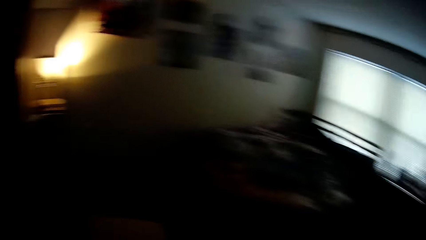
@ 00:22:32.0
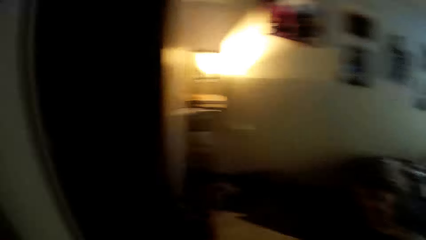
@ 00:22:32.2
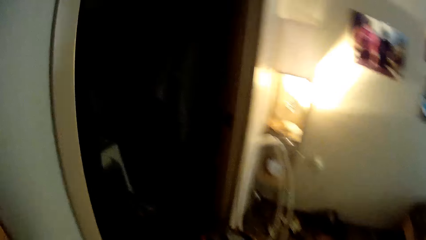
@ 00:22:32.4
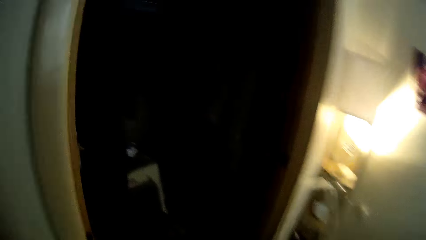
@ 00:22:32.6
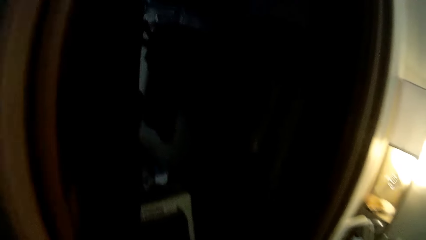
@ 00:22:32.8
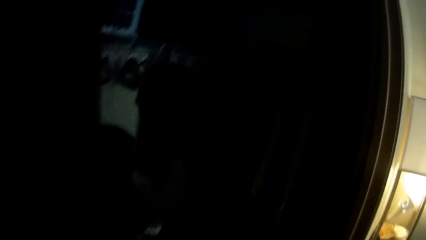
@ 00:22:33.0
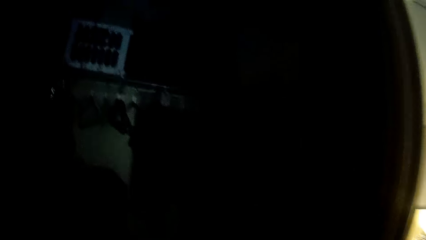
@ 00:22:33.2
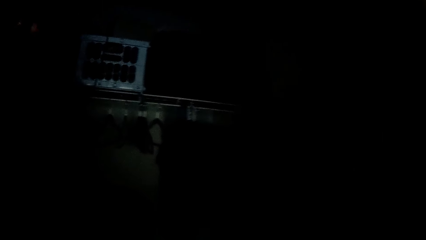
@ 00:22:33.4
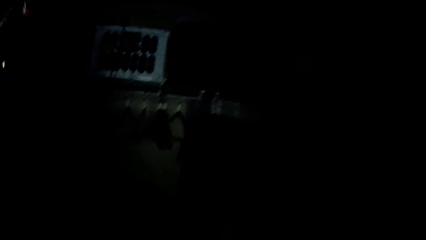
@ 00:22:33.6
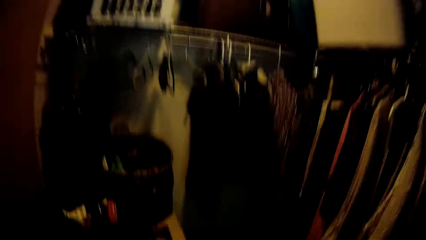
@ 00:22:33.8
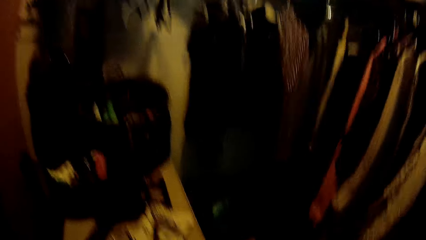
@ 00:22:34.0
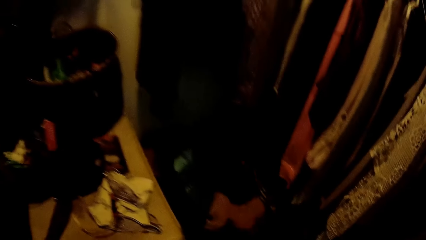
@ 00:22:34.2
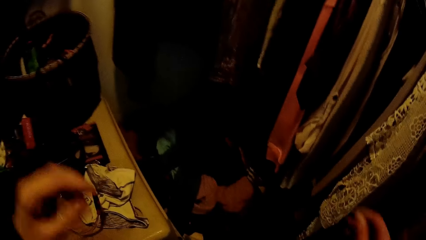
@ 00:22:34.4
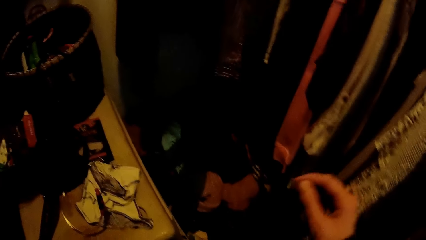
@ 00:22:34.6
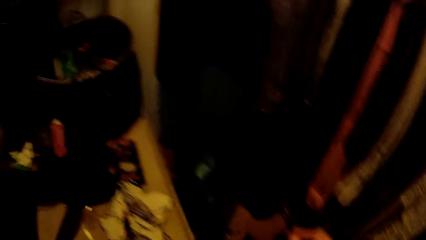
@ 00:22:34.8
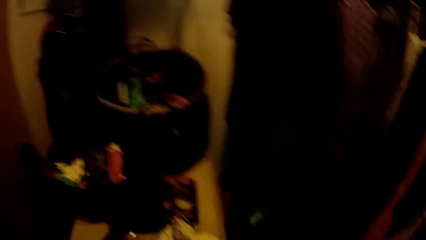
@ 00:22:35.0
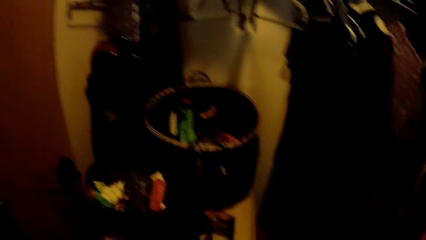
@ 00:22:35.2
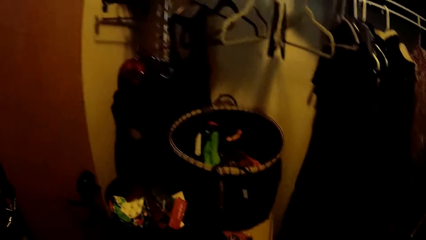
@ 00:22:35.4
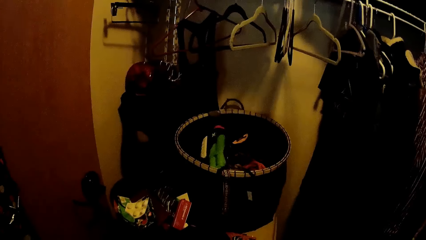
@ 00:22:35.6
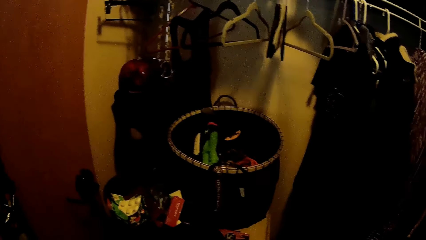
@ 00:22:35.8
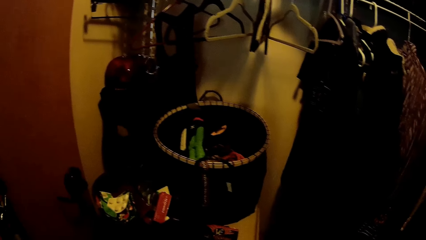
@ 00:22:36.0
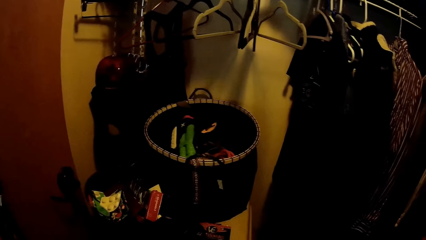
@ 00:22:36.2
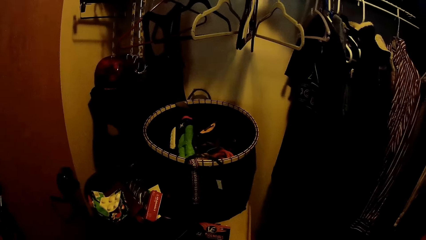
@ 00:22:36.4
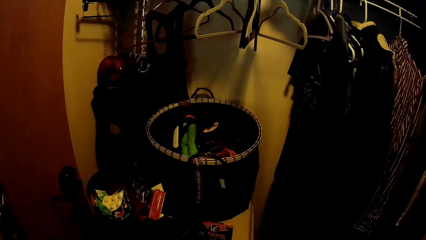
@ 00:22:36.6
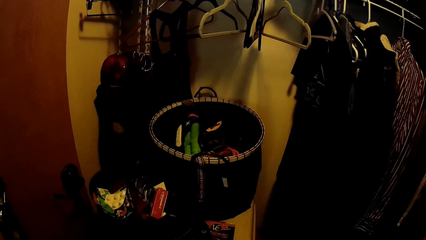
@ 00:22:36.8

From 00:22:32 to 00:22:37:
The camera wearer walks in the bedroom. They turn on the lights in the closet.
